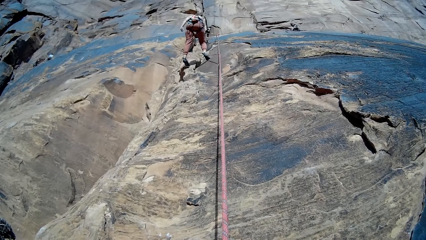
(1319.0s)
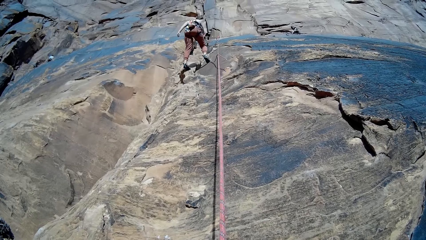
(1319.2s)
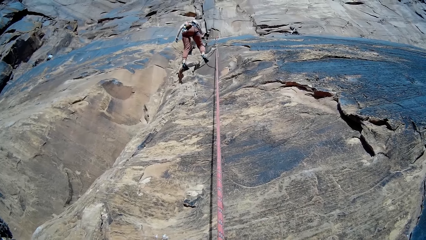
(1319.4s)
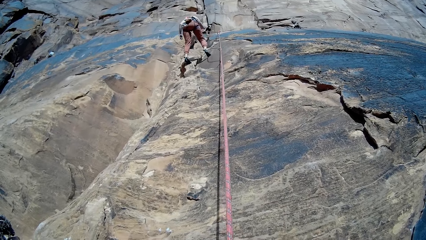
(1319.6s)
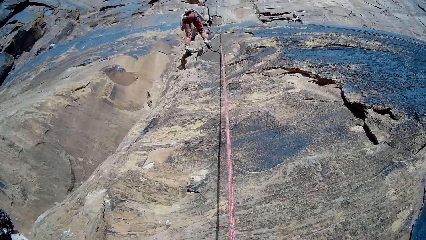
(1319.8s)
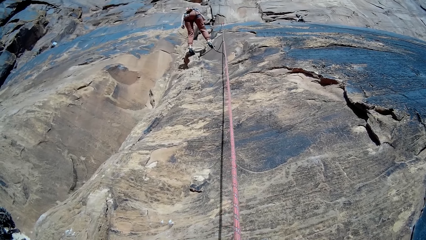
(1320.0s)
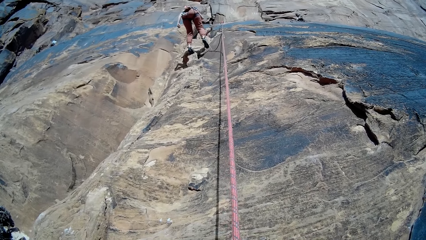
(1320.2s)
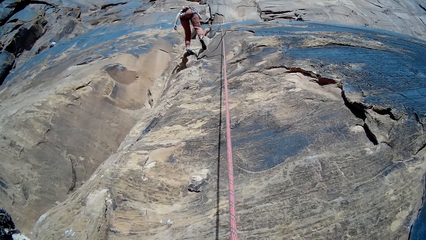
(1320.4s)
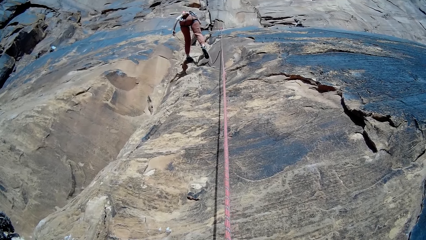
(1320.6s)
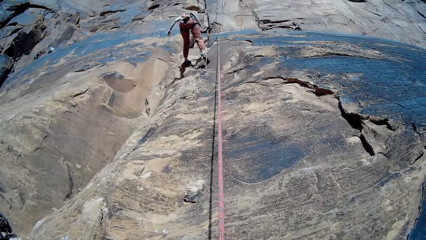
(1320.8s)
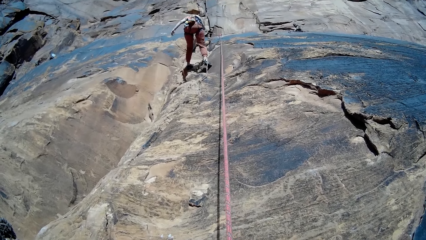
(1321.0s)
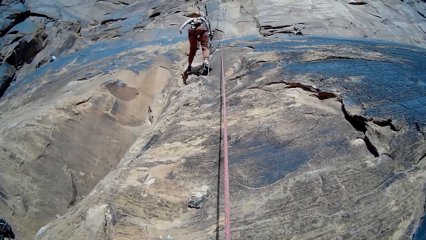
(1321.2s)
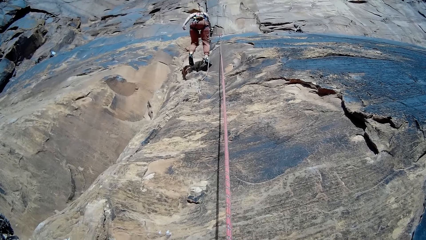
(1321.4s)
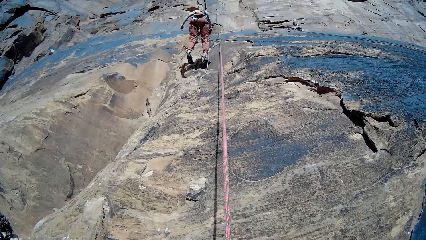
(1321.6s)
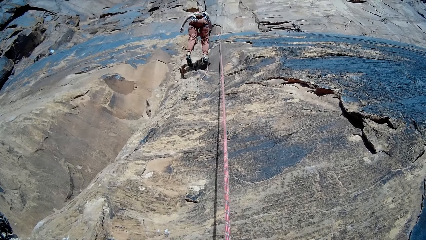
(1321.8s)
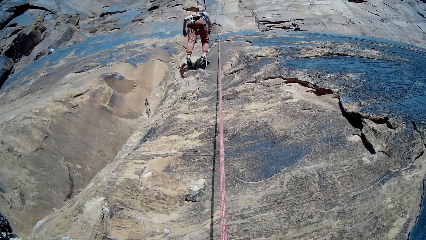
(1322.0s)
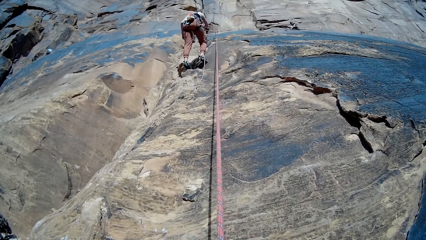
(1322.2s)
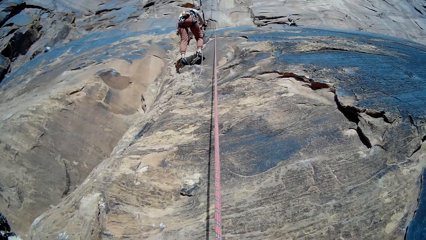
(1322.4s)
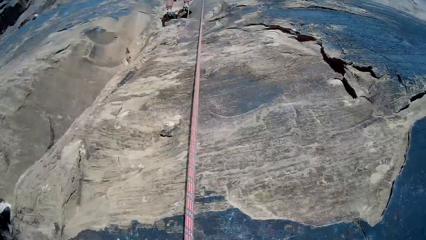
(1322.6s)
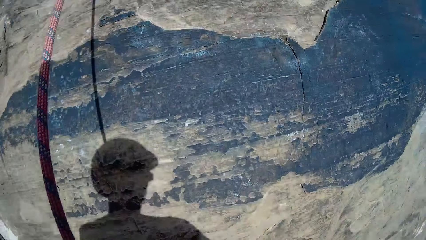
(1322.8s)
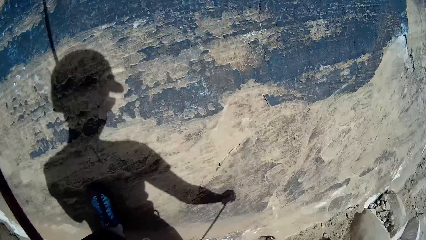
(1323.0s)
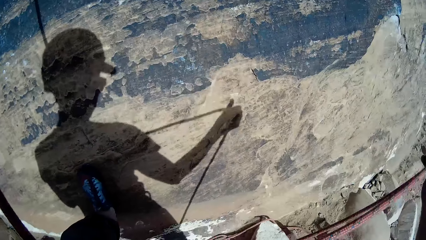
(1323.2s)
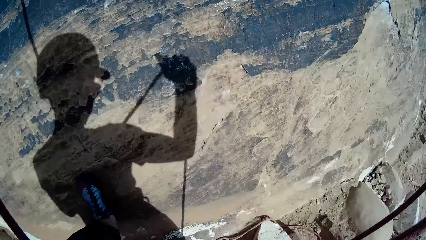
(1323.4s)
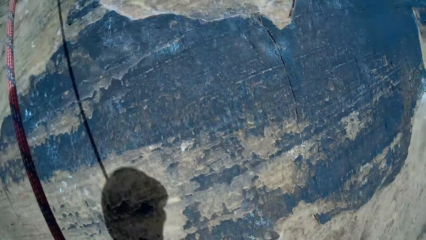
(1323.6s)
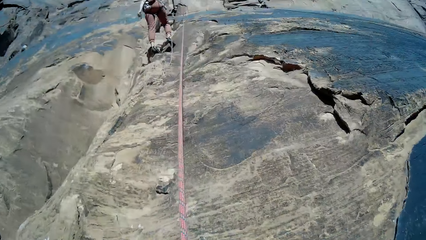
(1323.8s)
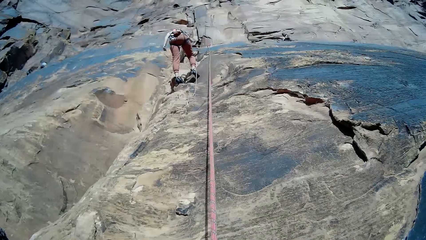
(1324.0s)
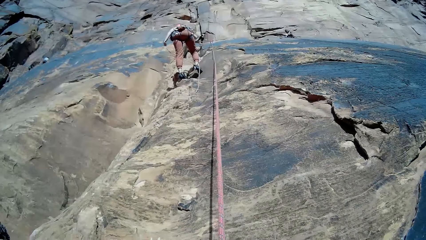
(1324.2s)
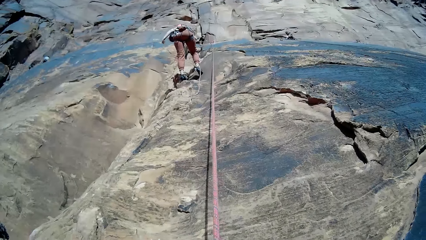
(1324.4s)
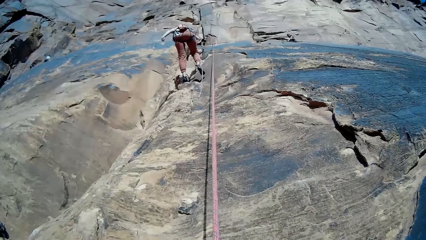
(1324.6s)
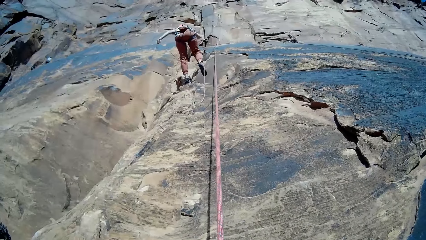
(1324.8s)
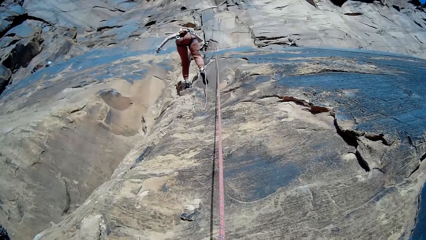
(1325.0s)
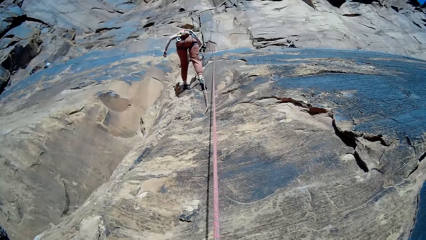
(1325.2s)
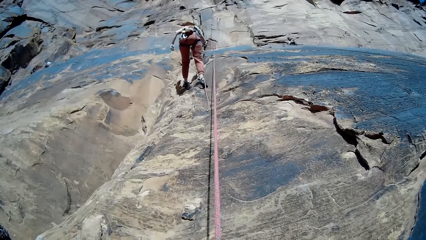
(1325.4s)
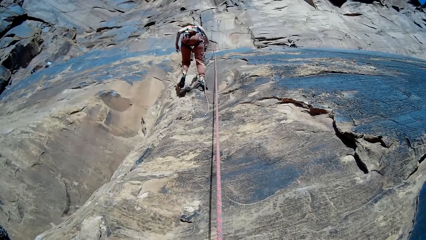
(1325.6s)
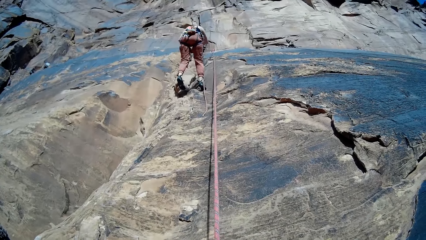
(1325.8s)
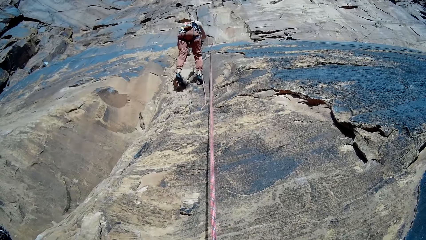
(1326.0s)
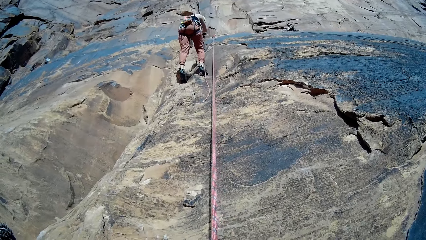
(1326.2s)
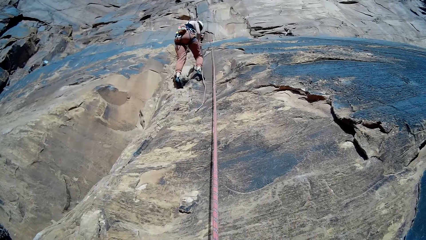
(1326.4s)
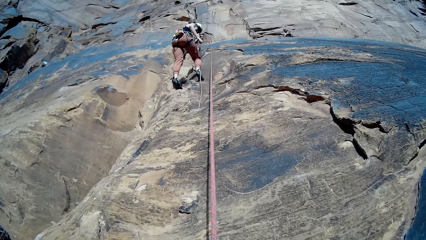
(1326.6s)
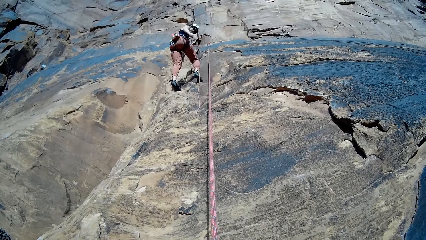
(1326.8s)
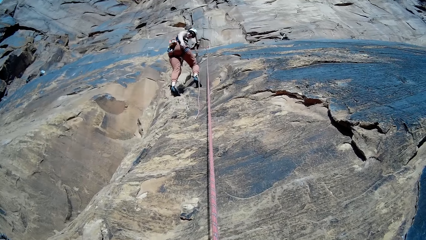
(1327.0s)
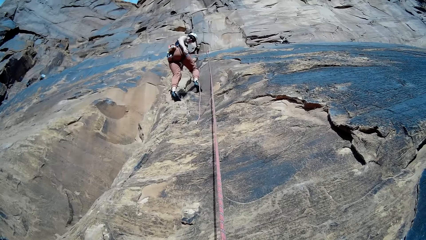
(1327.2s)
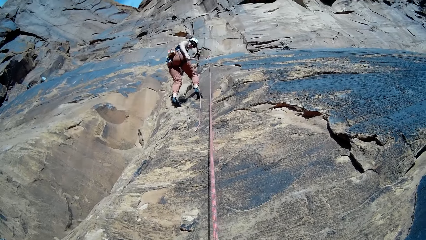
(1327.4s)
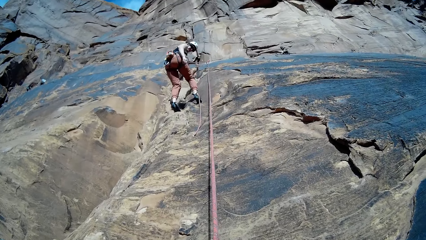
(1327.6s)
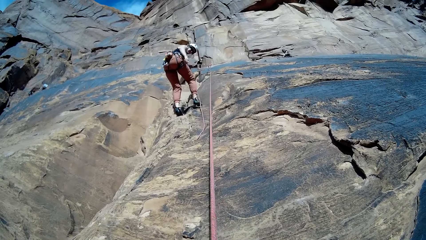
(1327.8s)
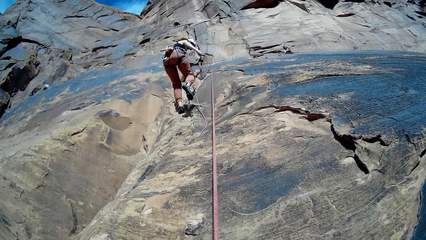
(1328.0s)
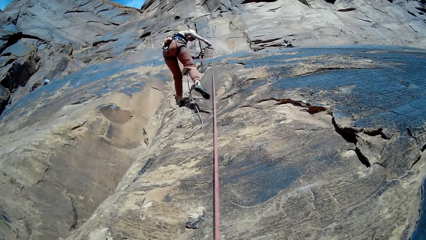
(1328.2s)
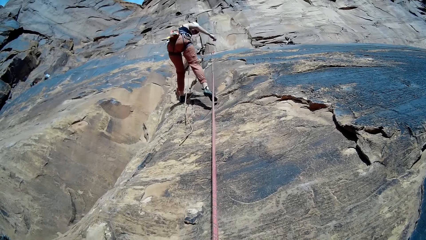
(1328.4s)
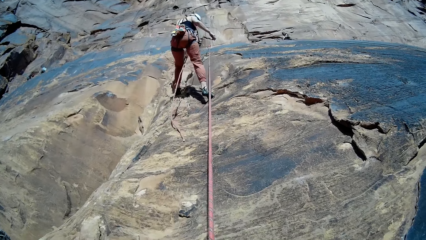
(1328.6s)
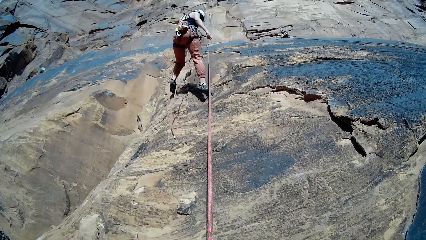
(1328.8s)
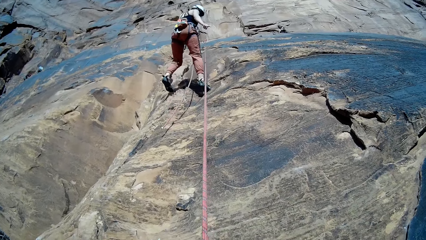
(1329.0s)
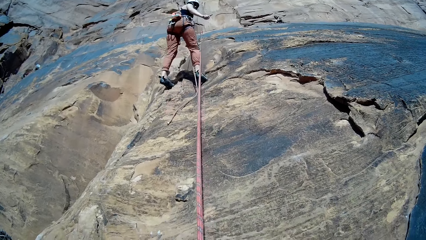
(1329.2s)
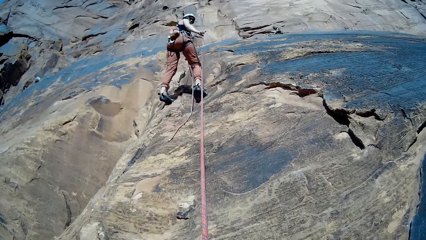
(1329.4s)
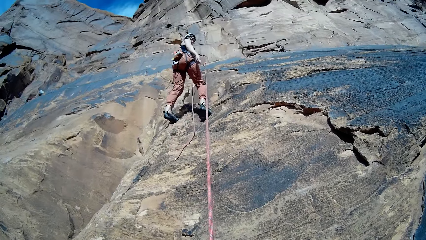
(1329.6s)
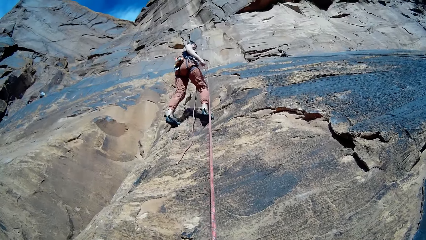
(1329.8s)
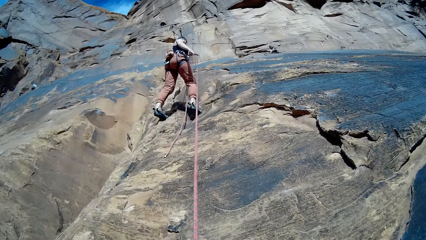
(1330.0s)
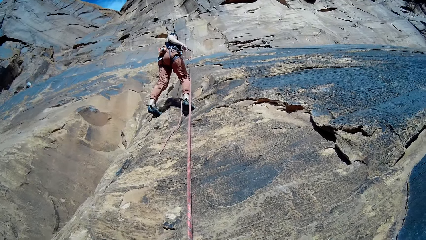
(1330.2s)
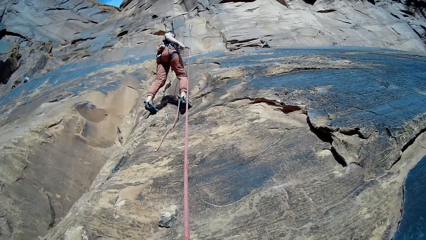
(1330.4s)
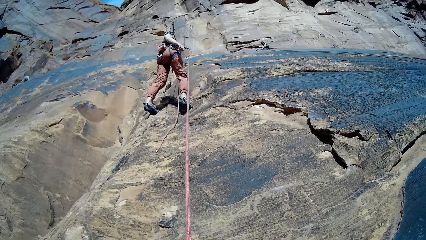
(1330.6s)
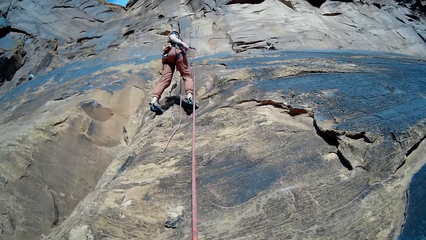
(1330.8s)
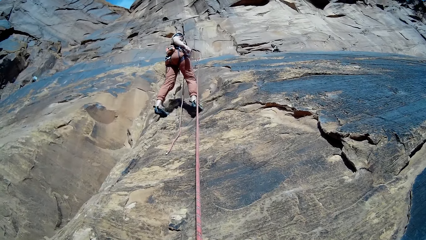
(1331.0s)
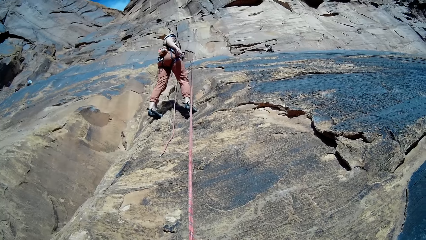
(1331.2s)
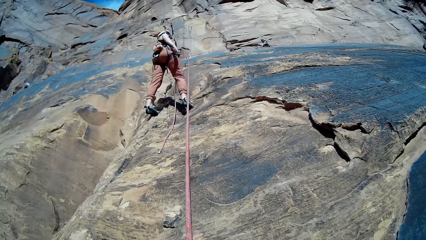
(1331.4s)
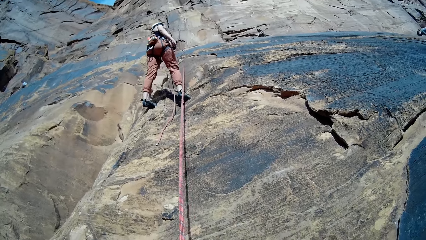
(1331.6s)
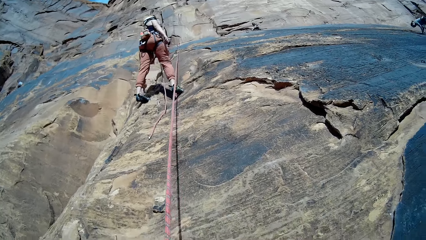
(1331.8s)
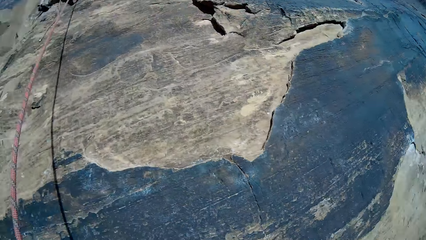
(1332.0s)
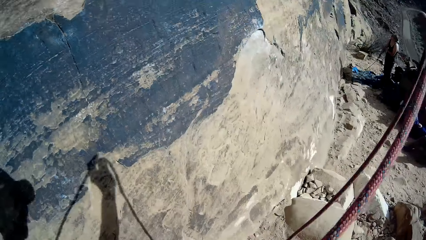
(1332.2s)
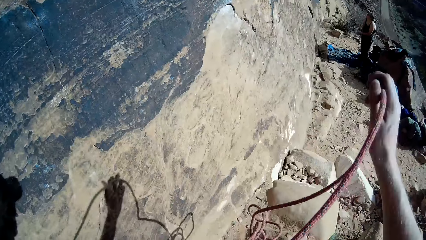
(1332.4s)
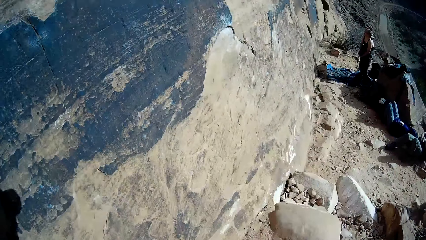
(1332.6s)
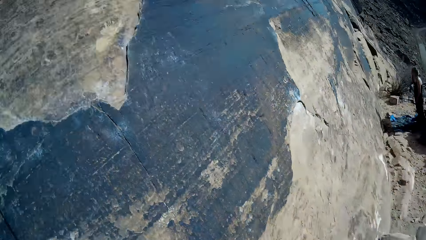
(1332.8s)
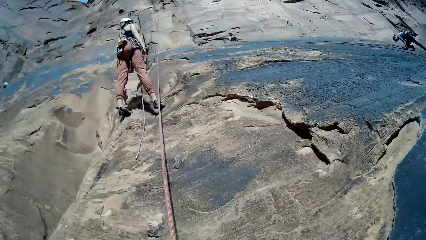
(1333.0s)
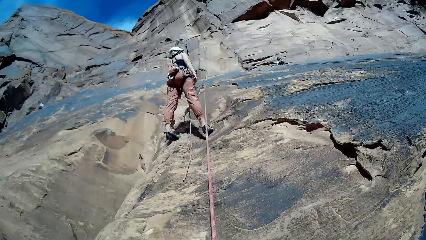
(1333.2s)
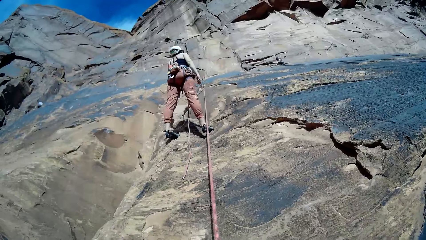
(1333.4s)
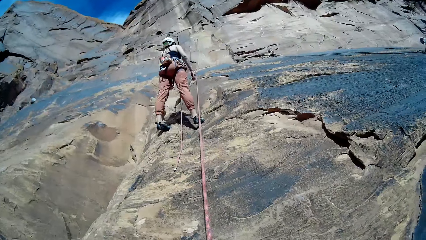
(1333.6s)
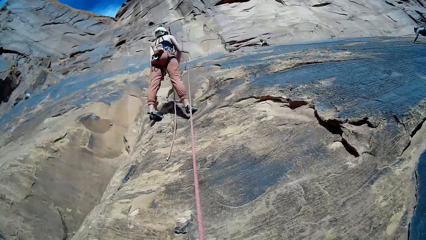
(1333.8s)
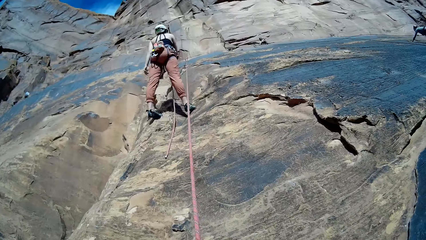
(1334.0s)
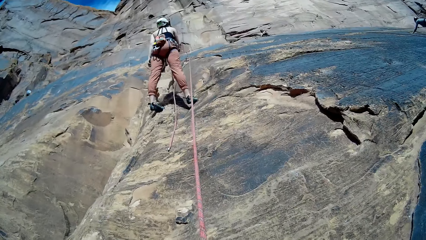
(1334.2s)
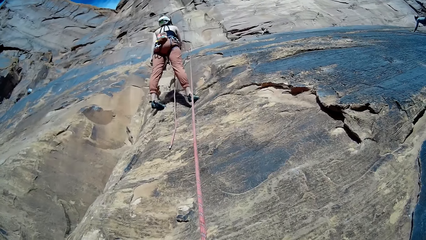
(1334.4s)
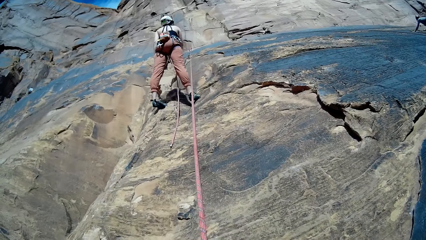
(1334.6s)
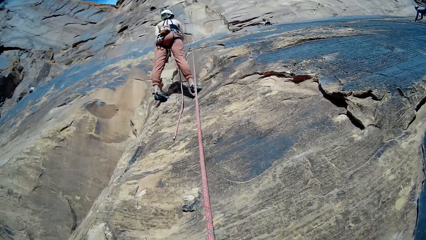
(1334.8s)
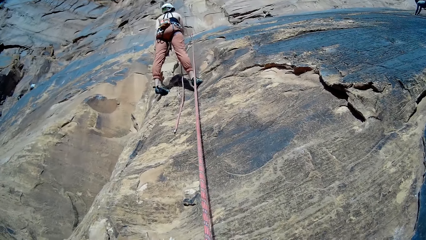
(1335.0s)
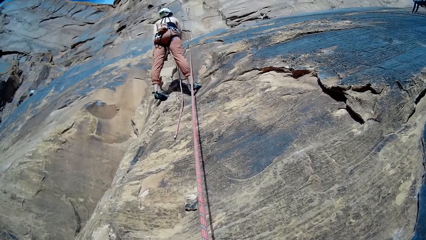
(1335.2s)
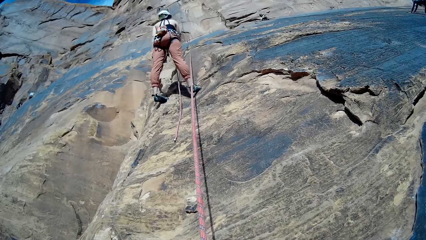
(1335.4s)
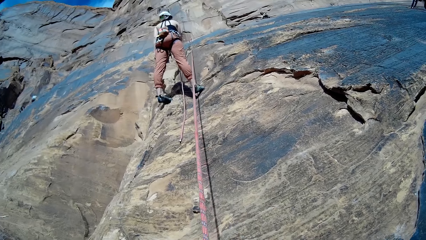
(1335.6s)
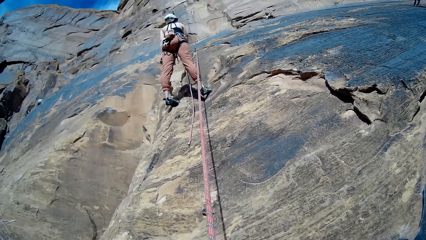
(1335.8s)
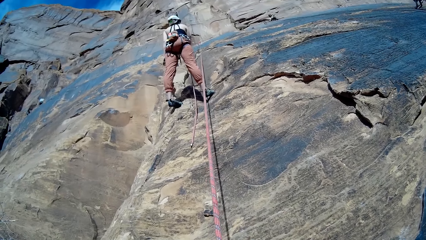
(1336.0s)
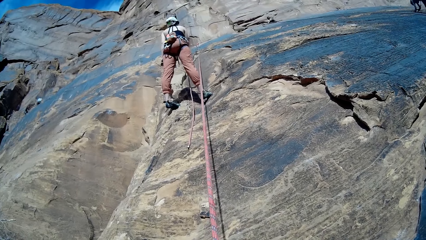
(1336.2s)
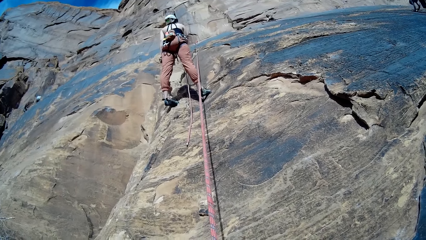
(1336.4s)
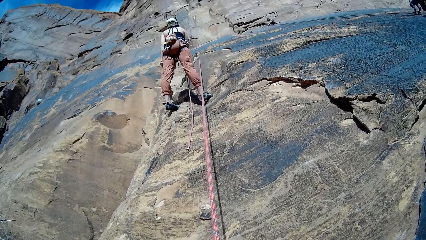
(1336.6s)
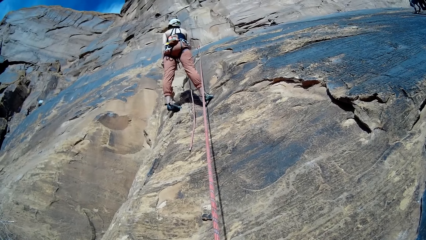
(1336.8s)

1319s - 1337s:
The camera wearer adjusts the rope. They climb the rock. The woman climbs down the mountain. The woman looks down and descends from the rock. The woman stands. The camera wearer climbs the rock. The woman stands.
